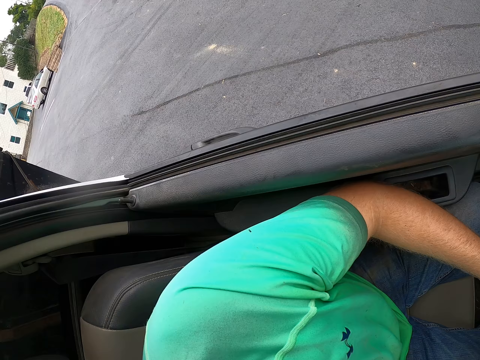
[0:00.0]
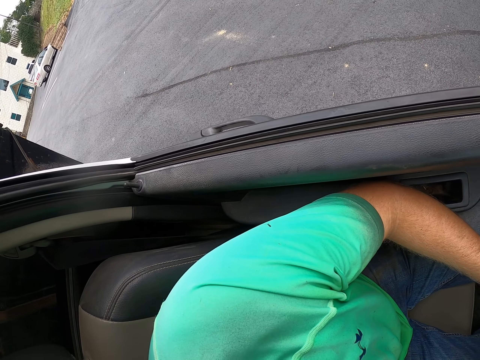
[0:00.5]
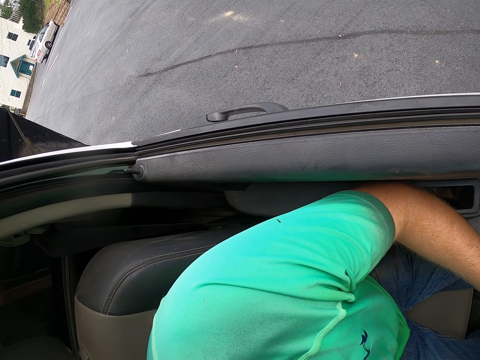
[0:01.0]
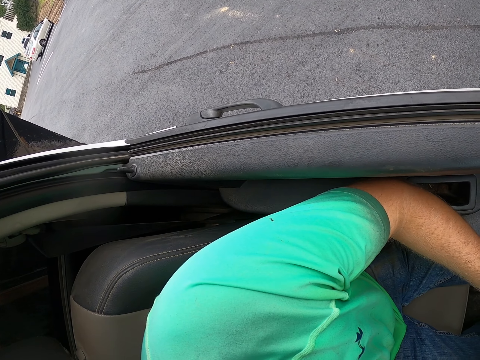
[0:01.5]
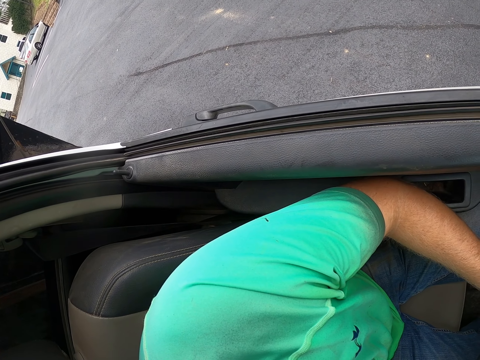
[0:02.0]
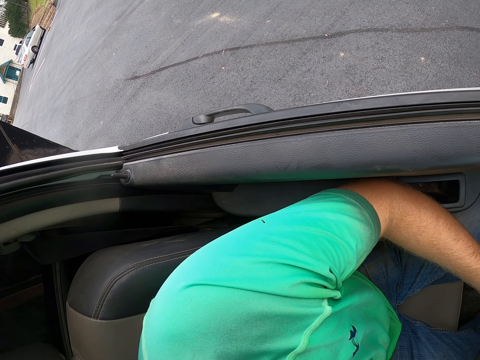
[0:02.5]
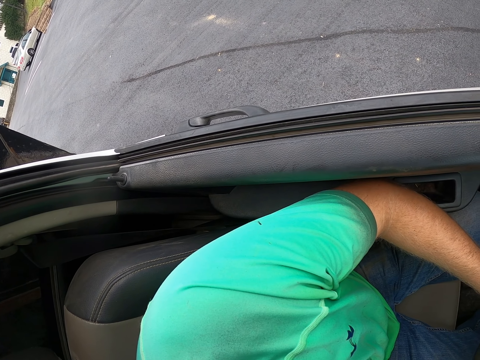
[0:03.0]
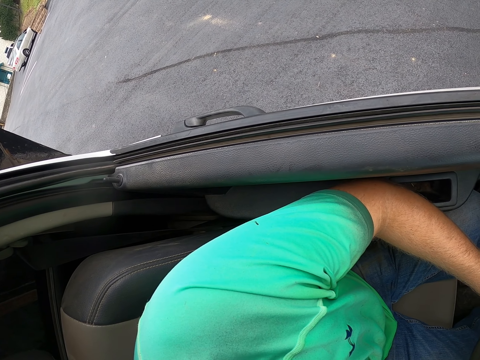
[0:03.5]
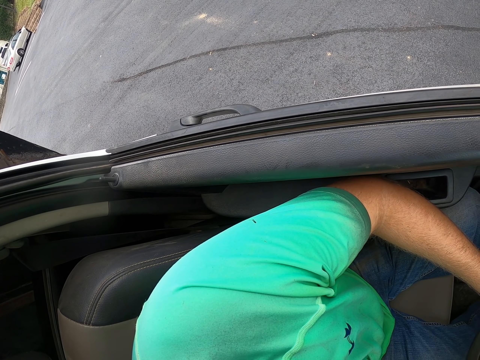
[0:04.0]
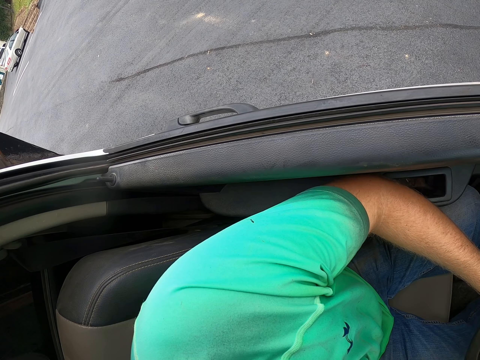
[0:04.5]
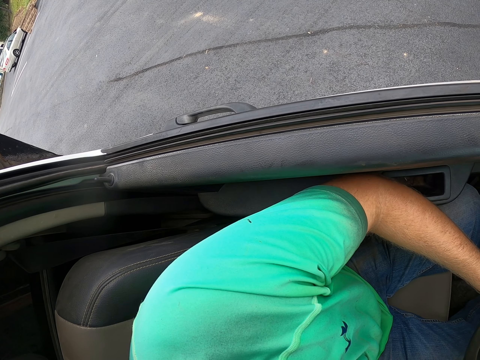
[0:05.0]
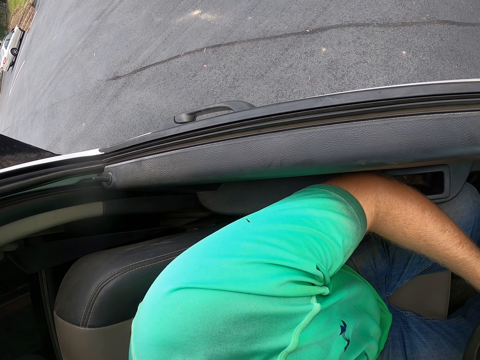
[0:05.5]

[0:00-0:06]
The camera wearer sits in the car.

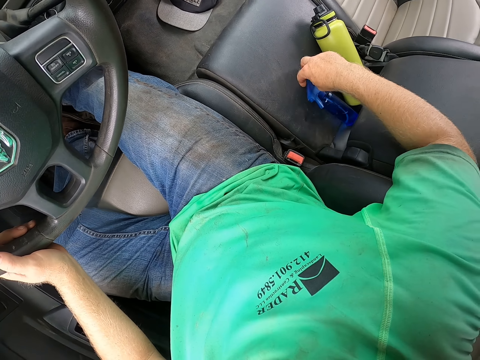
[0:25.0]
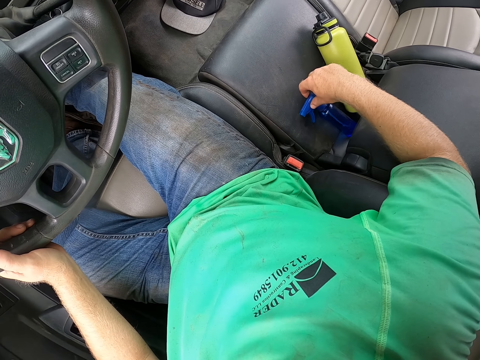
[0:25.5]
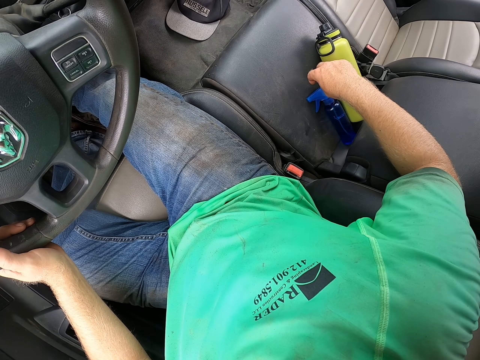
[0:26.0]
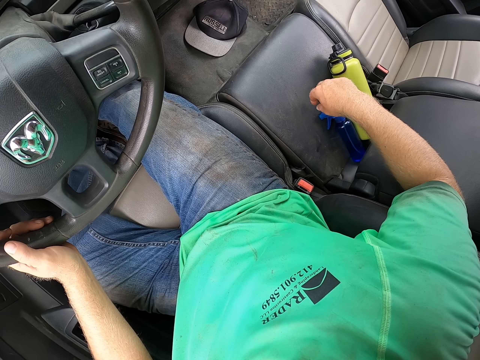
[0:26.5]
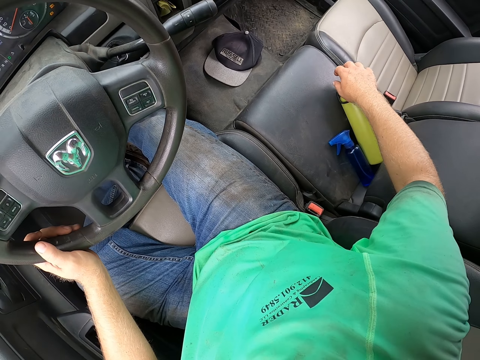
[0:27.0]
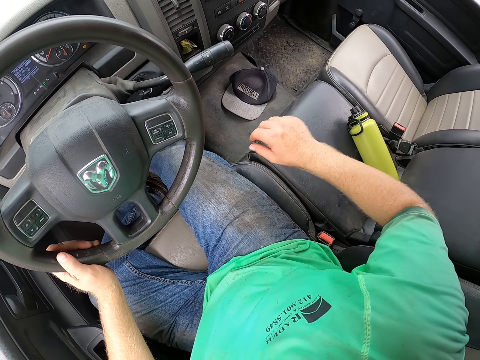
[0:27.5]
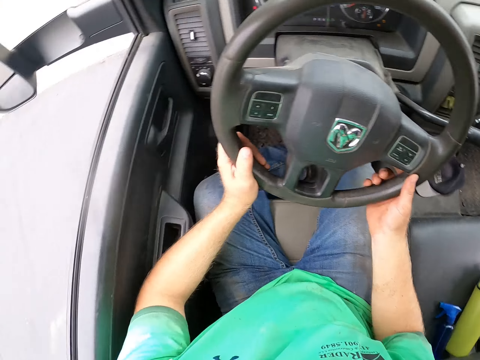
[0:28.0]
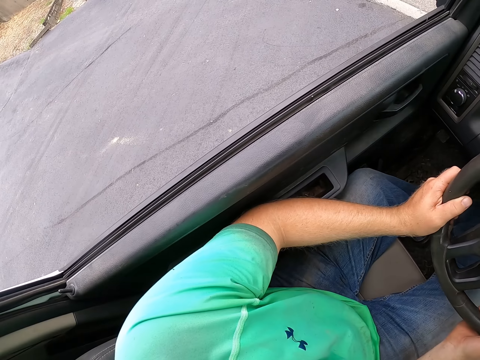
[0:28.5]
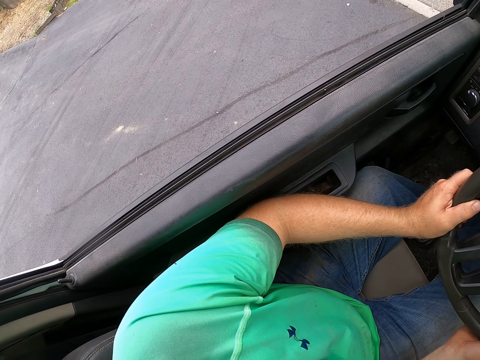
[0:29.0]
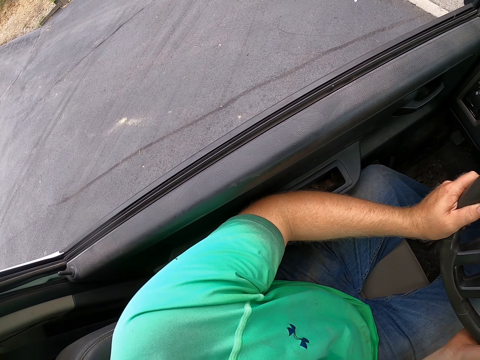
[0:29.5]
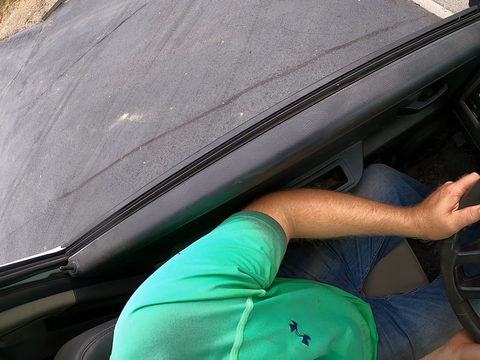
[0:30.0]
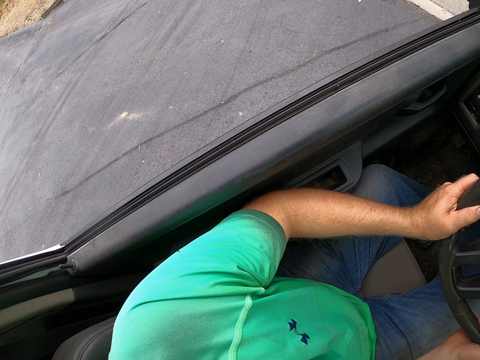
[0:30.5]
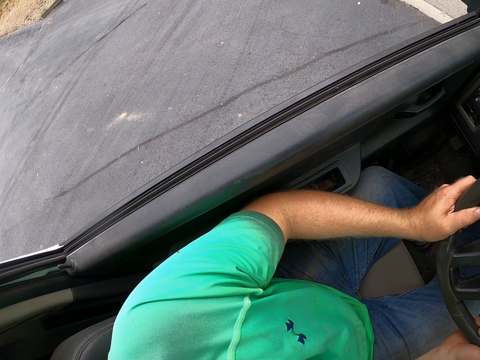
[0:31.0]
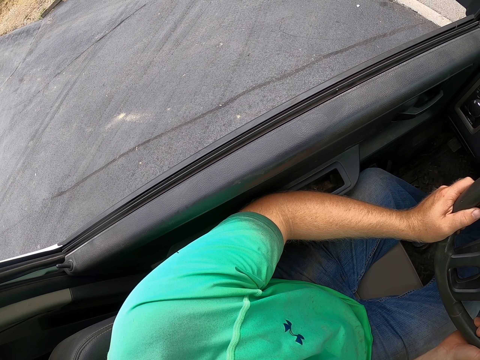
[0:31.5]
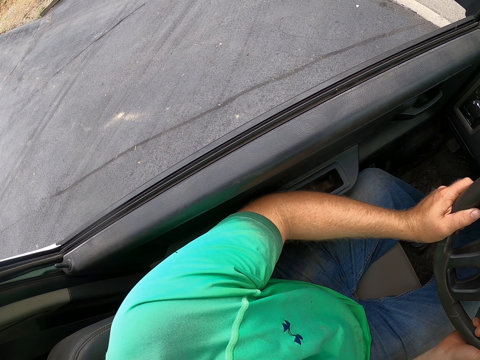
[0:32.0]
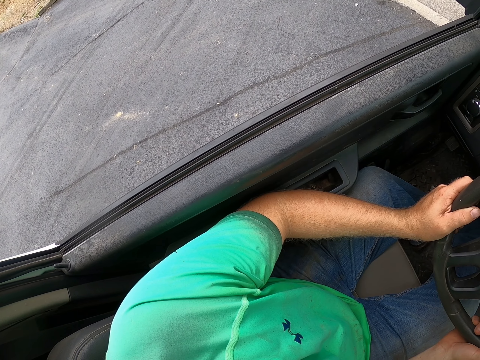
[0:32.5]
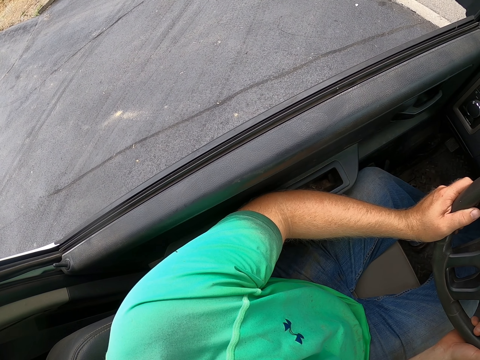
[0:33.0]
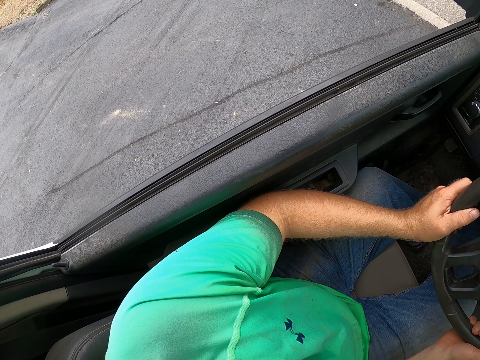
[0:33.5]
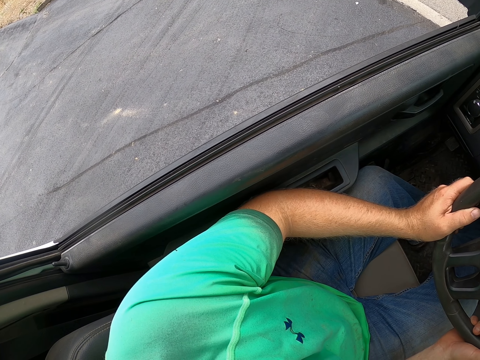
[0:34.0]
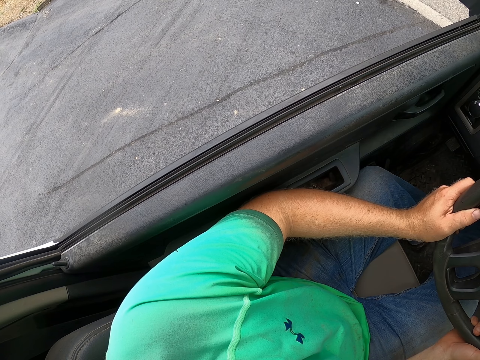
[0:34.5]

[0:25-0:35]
The camera wearer holds a blue bottle with the right hand. They drag the blue bottle on the car seat. They hold the steering wheel of the car with both hands.

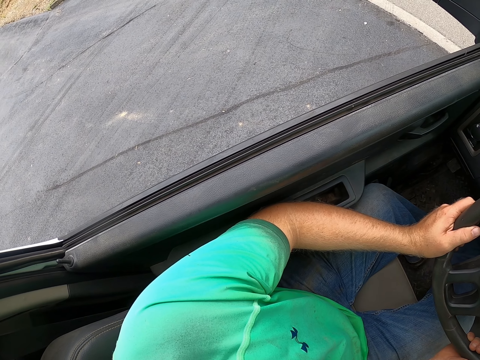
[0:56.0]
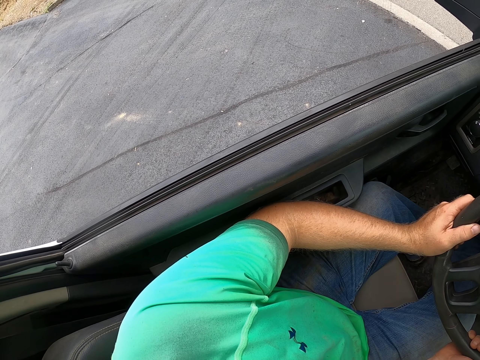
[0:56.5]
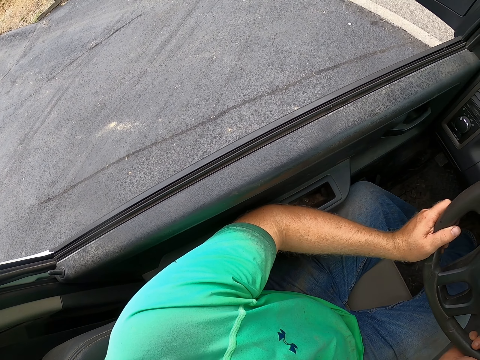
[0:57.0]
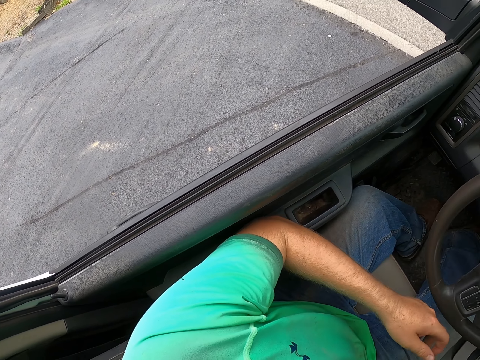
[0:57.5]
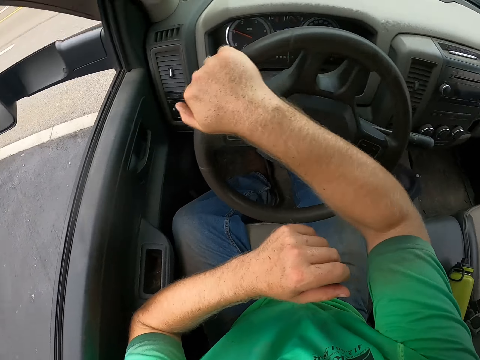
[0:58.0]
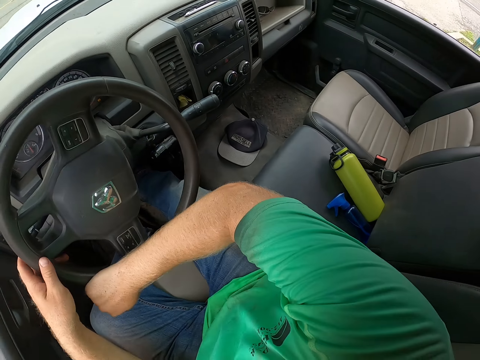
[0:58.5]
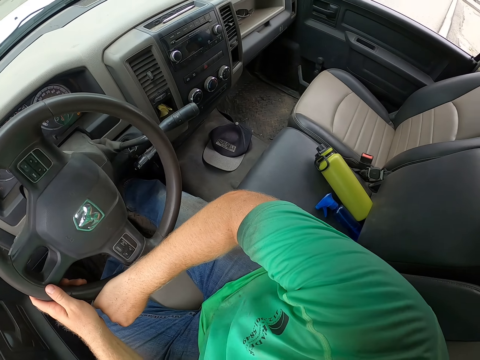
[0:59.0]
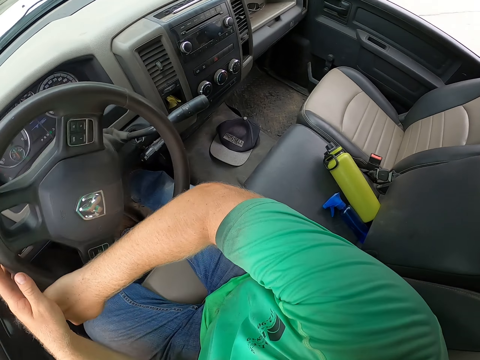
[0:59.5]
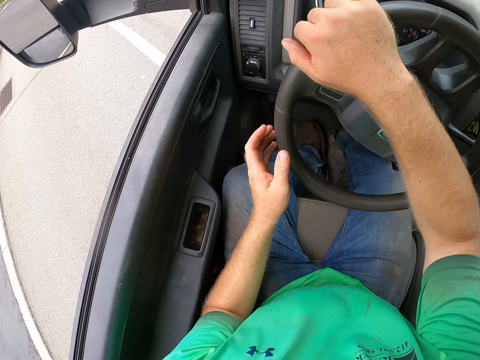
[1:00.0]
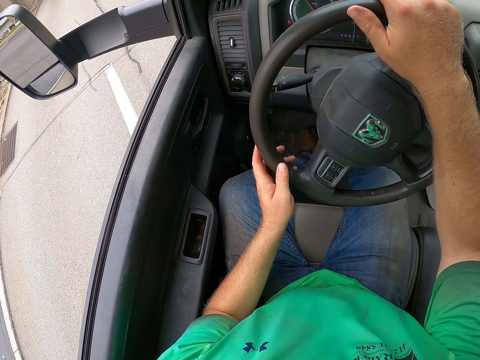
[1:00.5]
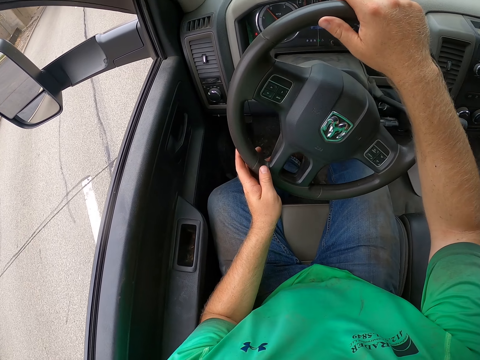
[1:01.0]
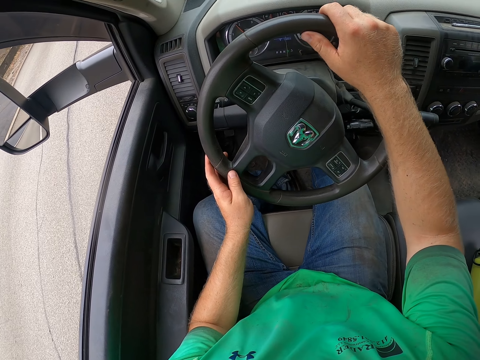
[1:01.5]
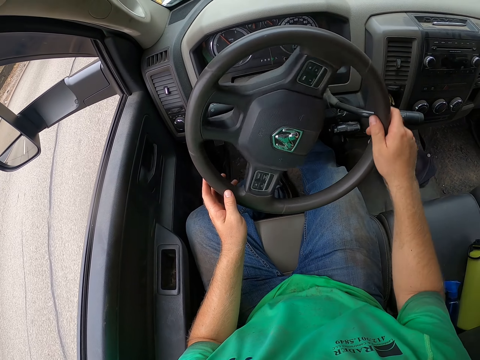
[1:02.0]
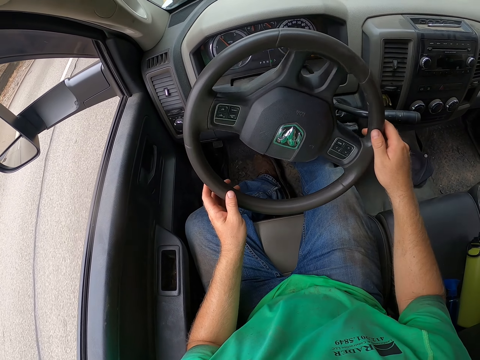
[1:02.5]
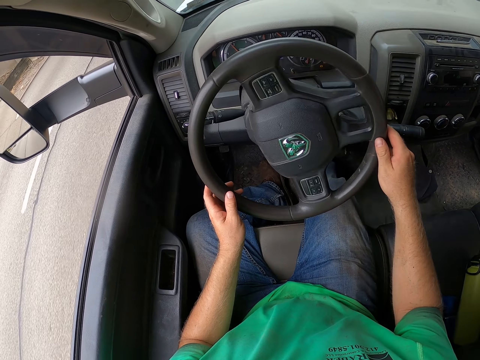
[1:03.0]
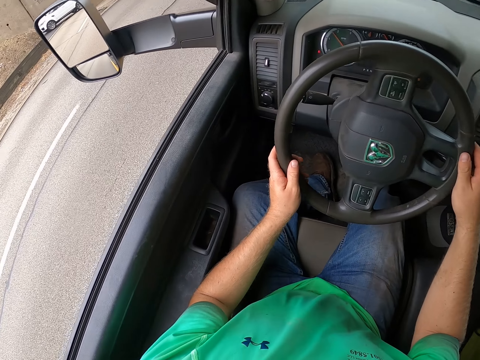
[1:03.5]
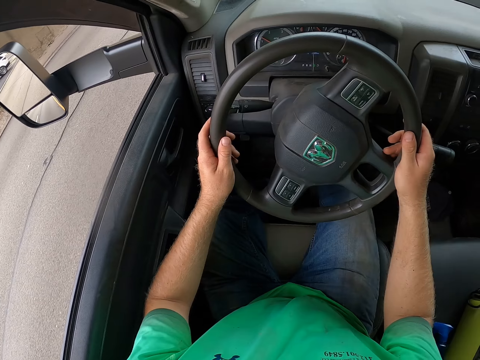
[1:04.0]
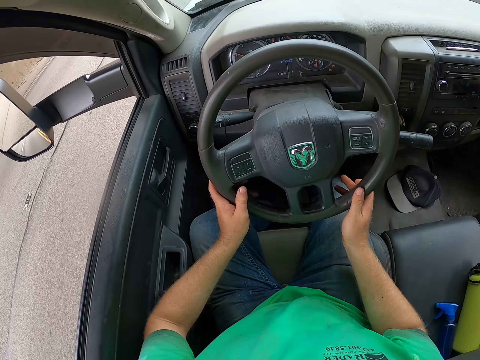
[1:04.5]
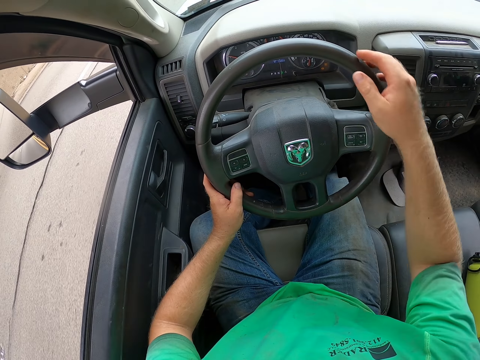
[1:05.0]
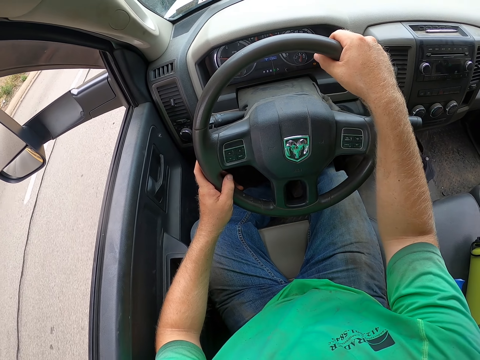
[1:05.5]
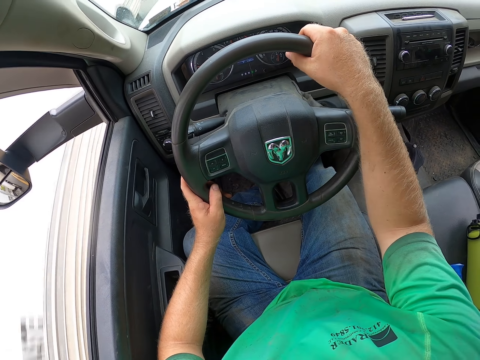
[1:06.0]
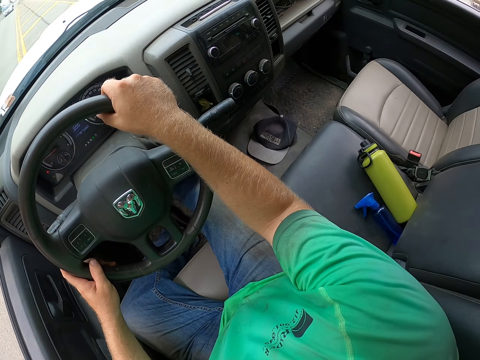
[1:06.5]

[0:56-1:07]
The camera wearer drives the car on the road with both hands on the steering wheel.
